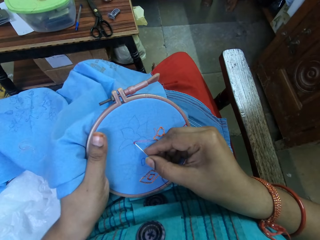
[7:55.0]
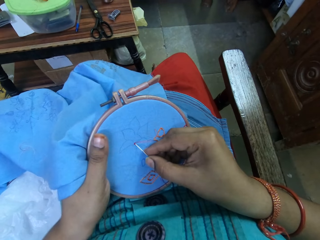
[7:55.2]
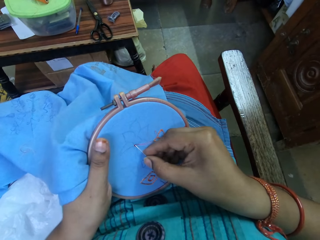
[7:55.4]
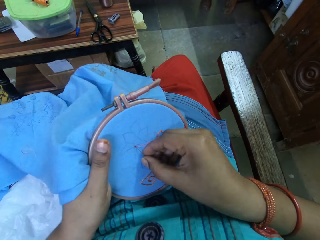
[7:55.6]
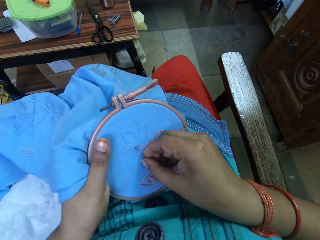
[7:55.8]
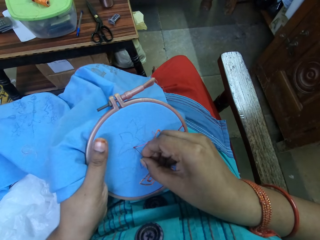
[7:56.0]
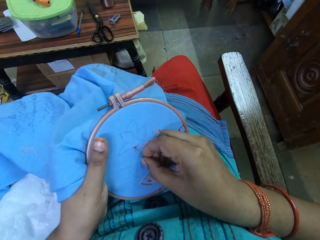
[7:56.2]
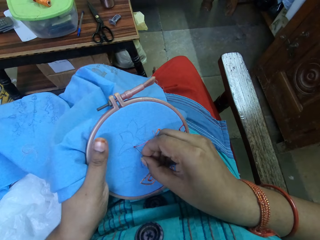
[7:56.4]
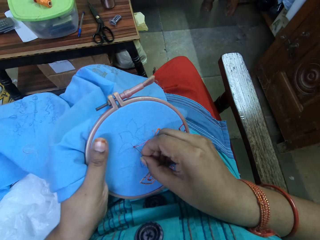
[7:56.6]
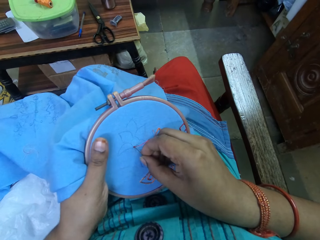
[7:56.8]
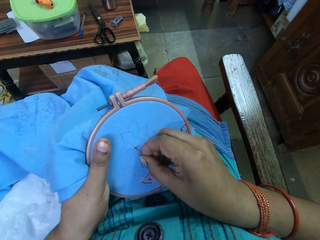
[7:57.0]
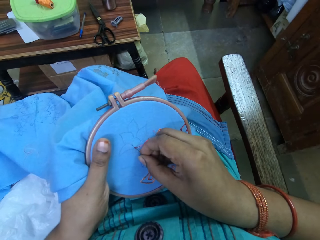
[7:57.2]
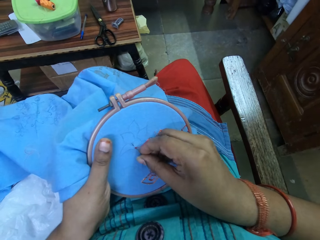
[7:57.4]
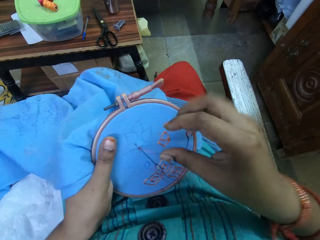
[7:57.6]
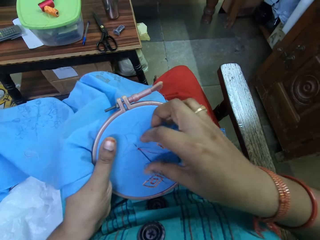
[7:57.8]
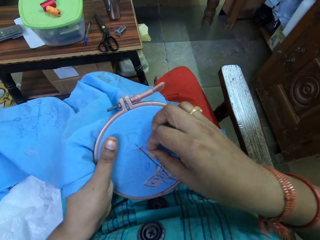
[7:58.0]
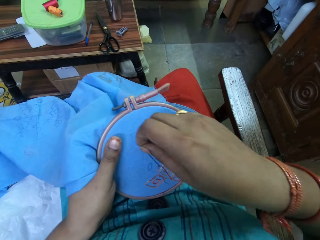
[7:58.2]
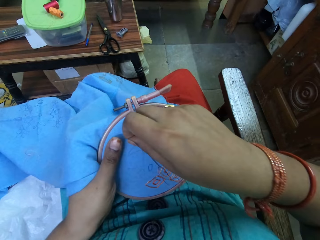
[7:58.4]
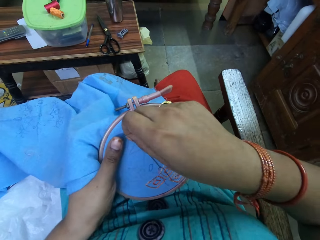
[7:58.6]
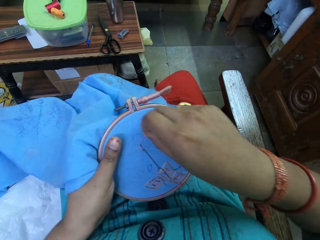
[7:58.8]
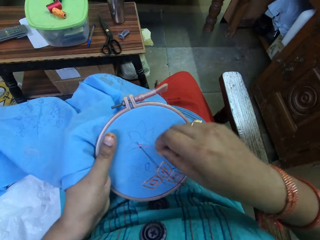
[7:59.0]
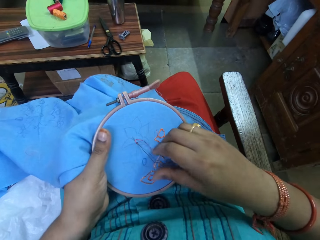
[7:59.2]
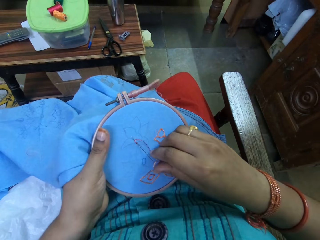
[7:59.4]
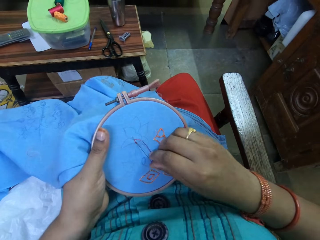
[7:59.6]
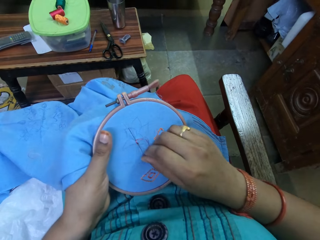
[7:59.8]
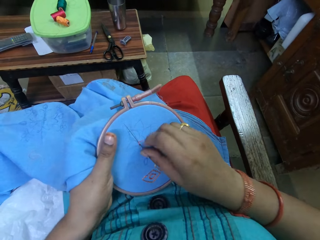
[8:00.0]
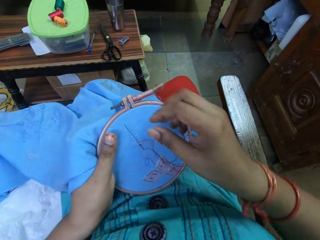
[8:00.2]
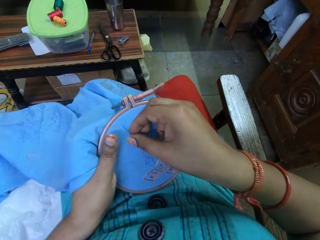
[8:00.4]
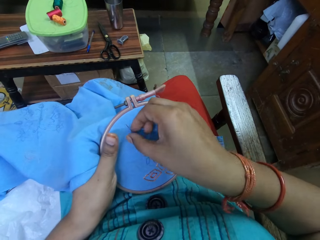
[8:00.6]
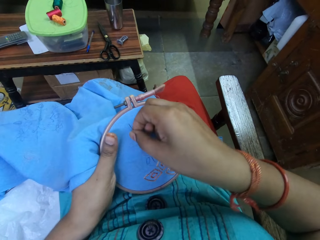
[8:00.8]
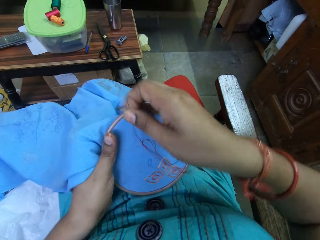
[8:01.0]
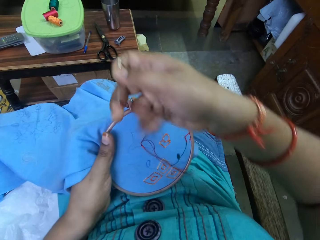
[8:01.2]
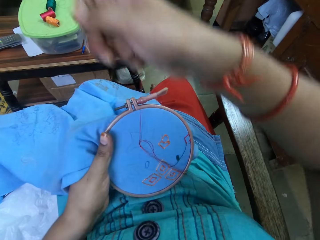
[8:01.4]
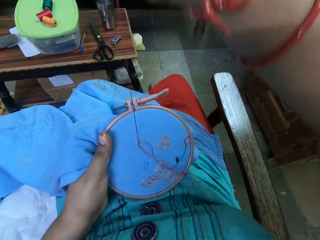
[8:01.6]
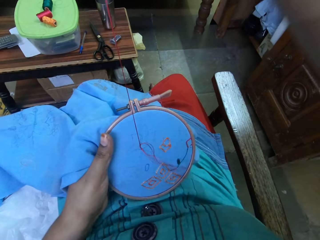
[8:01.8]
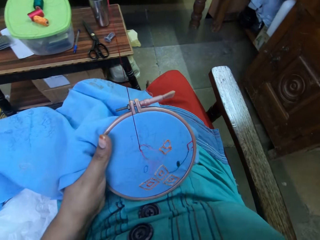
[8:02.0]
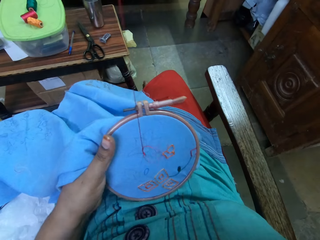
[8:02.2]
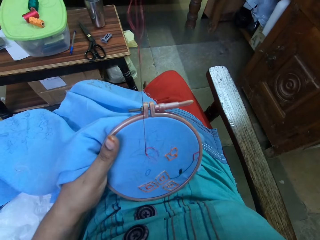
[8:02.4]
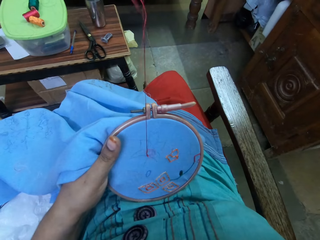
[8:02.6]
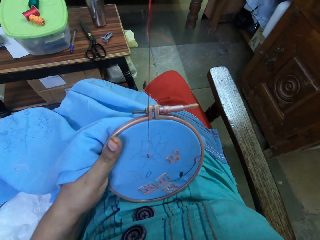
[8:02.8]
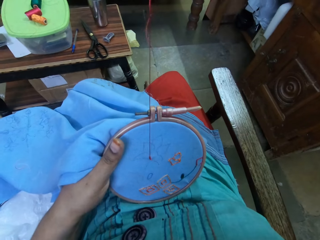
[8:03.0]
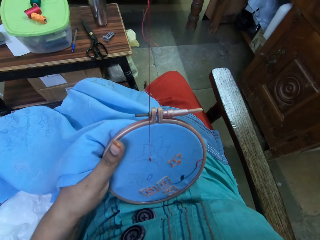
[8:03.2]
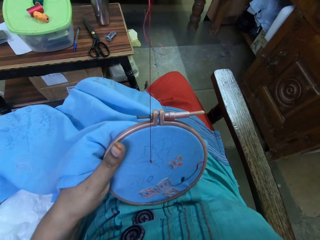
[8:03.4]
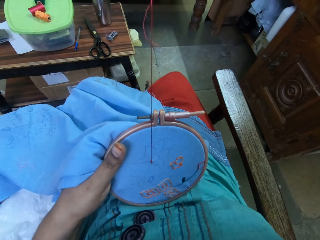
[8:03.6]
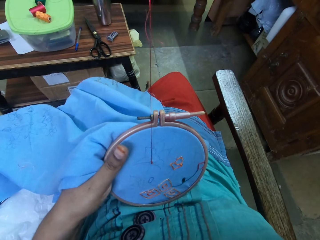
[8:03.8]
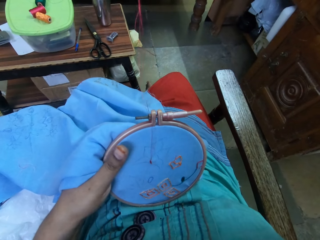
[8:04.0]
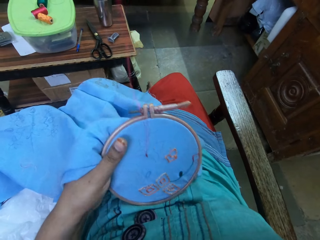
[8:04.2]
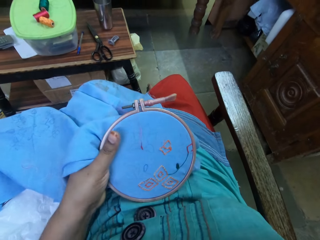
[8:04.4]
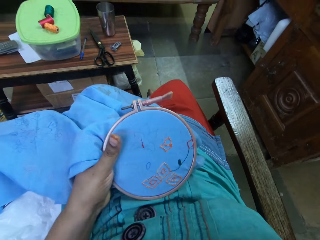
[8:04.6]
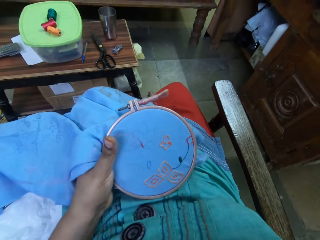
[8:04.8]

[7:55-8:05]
The camera wearer stitches on the cloth. They round the thread on the needle. They push the needle and pull the needle.

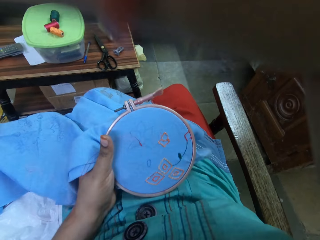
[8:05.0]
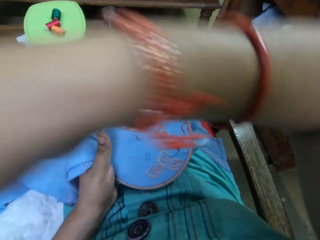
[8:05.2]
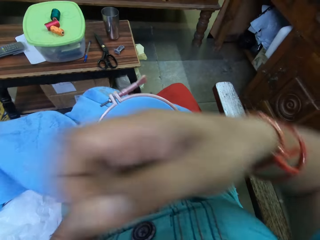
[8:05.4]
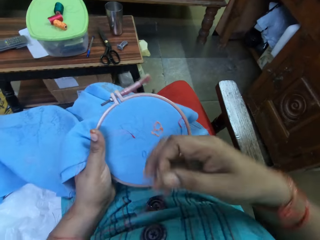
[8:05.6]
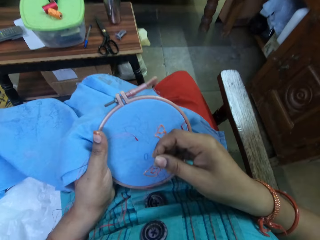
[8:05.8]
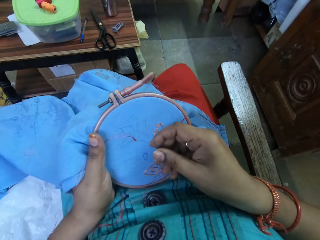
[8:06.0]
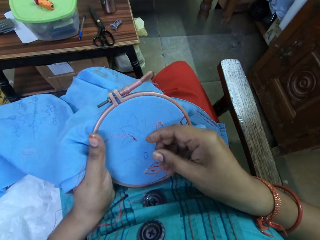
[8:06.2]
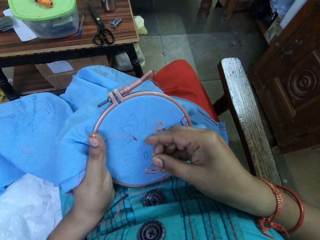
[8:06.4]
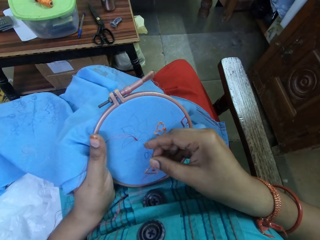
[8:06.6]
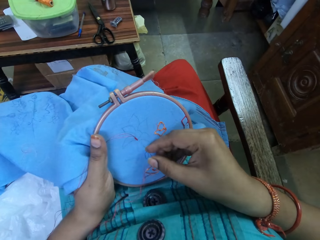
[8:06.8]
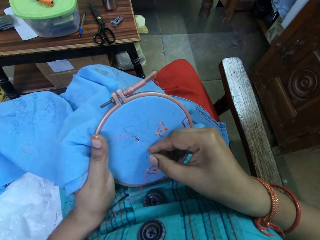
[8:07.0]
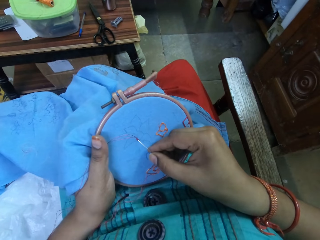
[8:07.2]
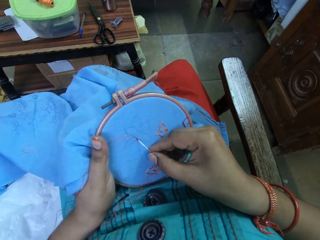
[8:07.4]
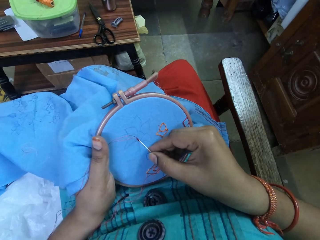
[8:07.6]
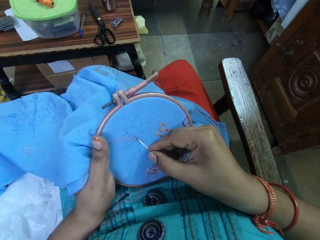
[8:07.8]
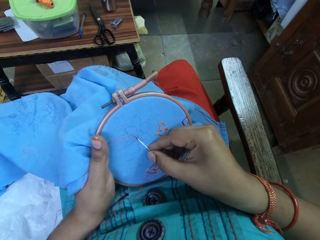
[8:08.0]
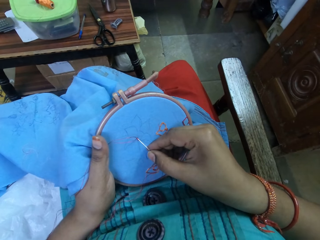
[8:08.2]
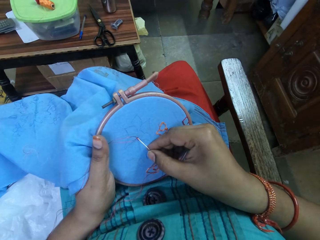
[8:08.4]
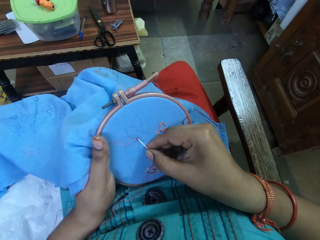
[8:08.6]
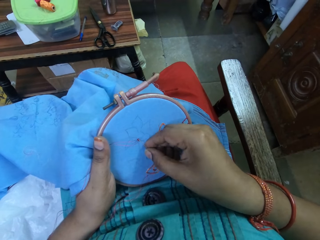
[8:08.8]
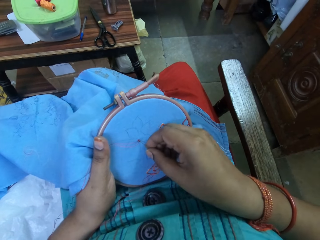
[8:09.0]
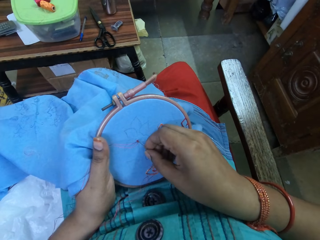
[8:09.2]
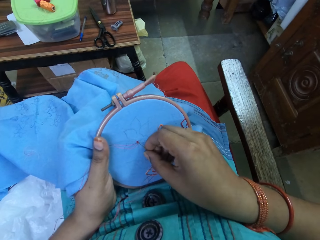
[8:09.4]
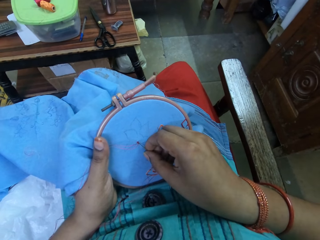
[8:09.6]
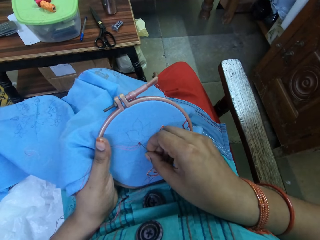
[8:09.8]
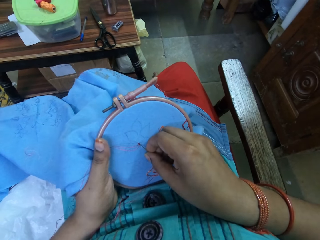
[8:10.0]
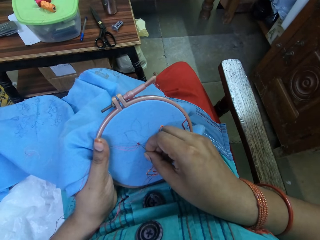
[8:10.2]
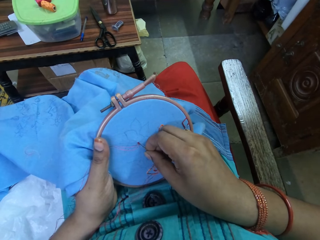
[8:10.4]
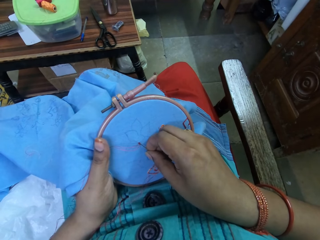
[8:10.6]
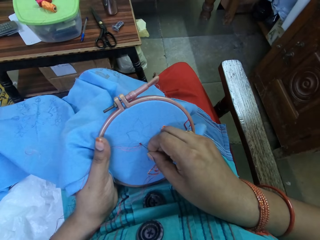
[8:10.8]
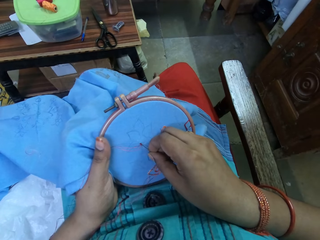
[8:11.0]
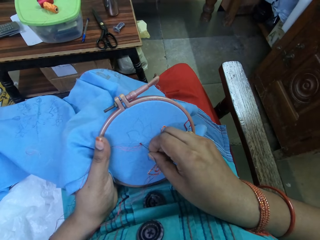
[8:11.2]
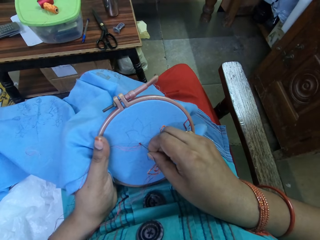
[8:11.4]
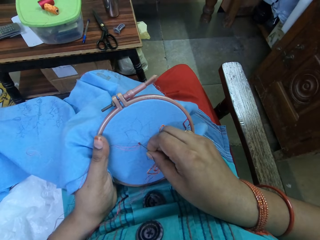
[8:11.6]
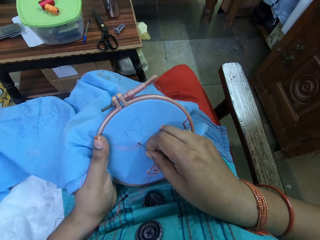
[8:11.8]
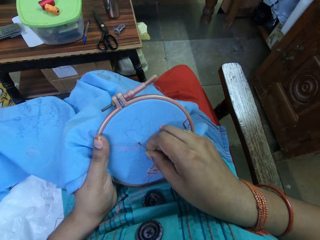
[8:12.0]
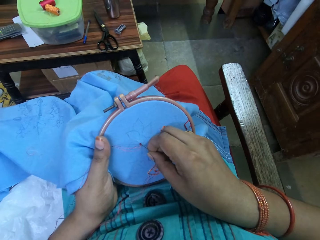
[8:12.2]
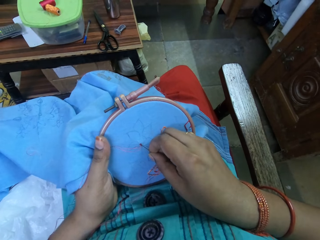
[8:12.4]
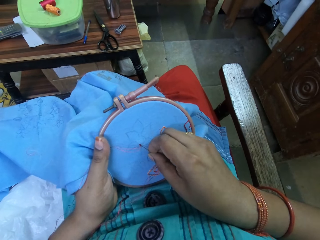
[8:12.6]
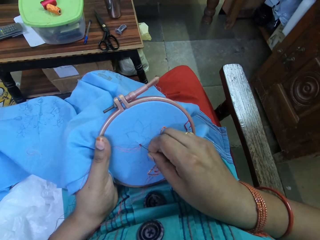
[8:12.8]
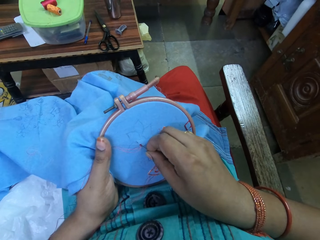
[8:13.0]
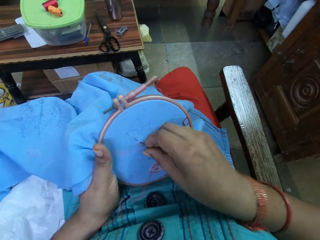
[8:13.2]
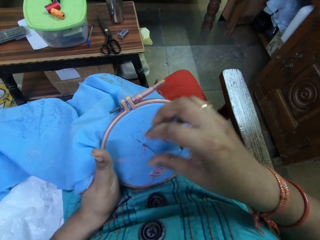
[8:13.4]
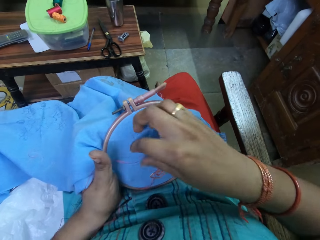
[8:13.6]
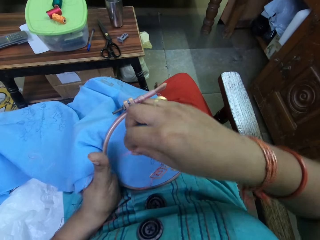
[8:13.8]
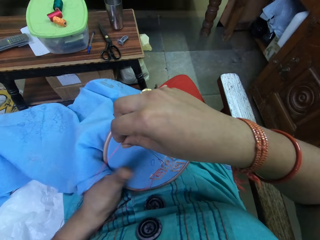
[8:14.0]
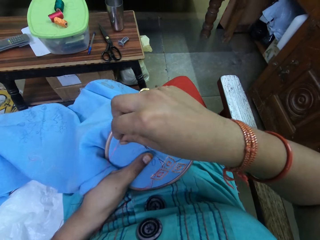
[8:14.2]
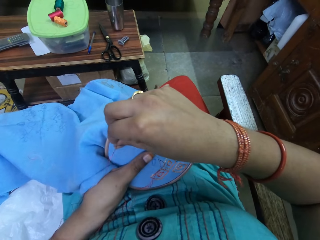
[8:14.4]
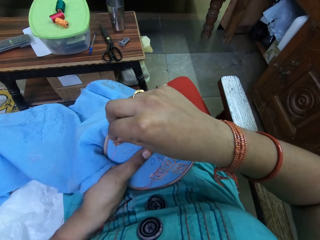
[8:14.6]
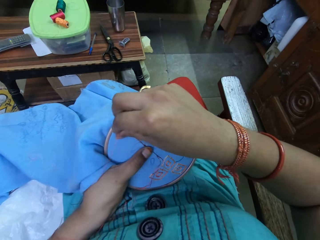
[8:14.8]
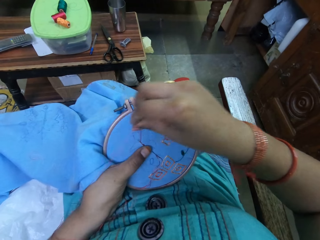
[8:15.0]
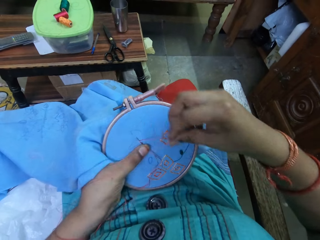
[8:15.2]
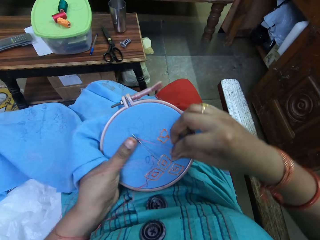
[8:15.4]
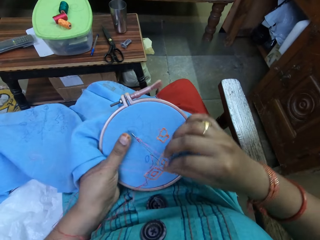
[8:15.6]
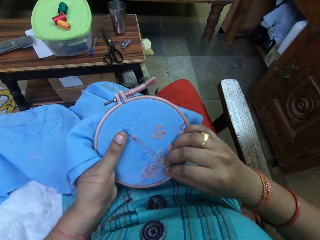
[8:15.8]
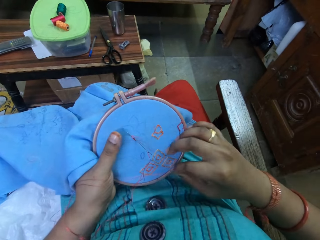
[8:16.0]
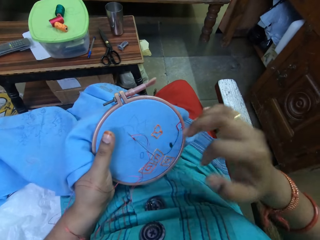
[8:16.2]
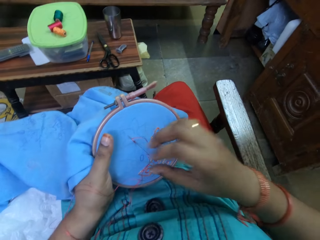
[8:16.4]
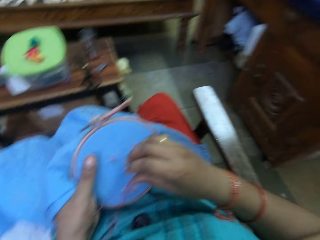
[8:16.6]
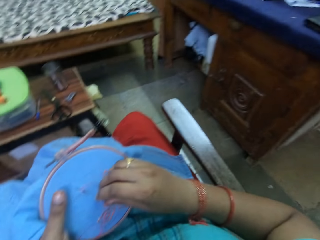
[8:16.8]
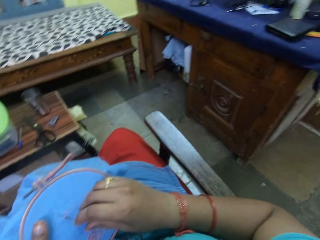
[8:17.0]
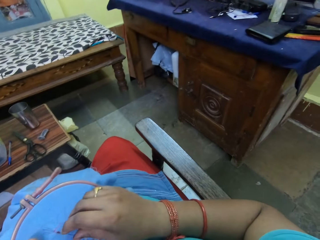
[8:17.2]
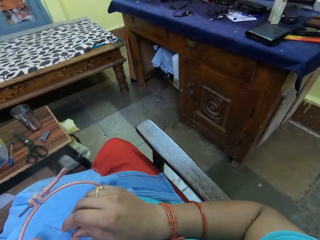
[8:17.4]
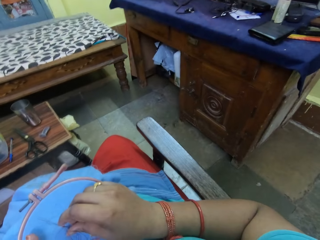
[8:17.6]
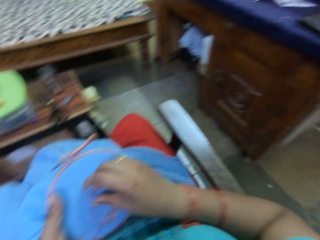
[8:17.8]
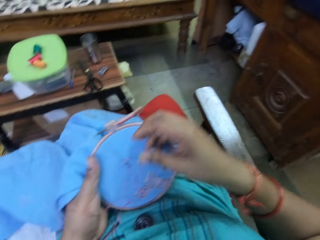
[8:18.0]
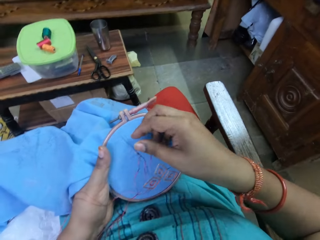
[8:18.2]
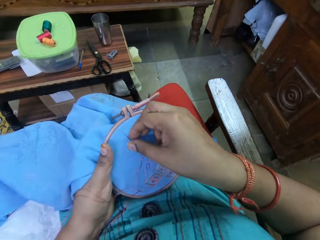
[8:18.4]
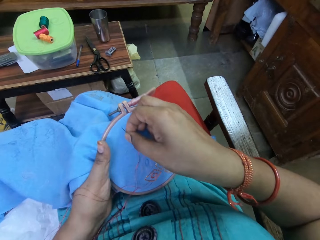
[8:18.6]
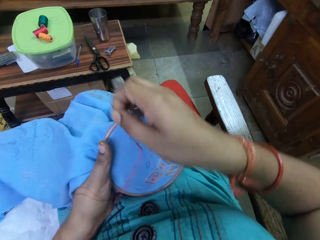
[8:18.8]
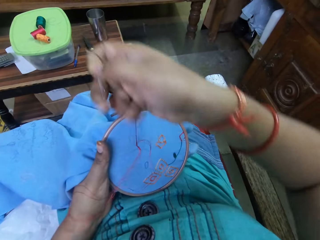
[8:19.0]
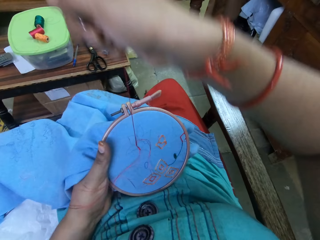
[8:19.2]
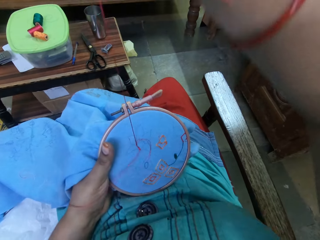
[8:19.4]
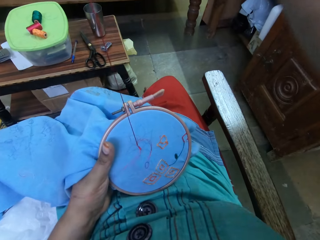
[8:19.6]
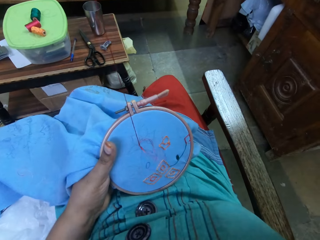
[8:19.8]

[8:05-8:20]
The camera wearer stitches on the cloth. They round the thread on the needle. They hold the needle with a finger. They push the needle and pull the needle.
